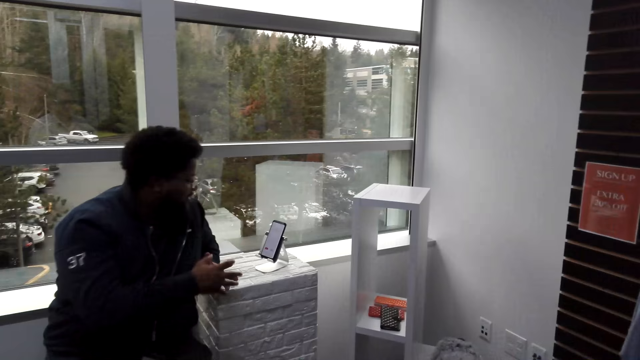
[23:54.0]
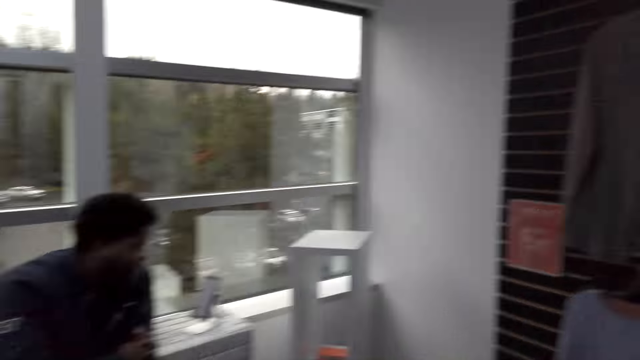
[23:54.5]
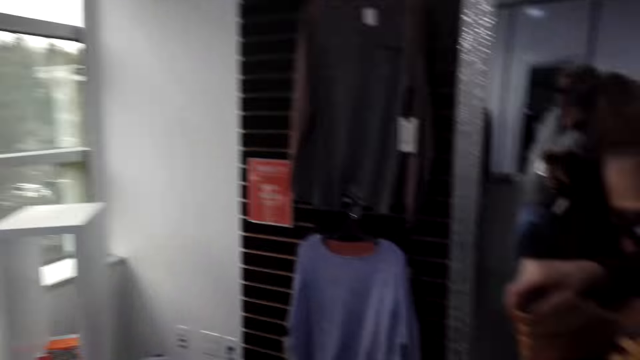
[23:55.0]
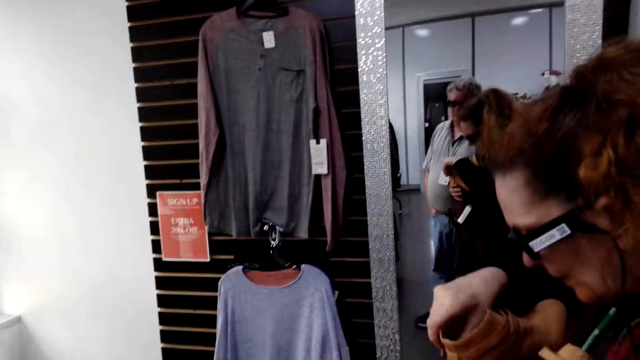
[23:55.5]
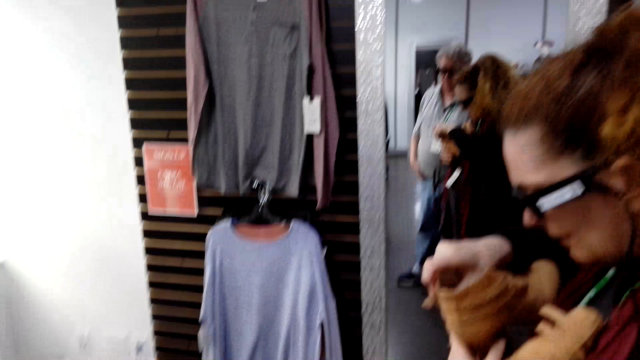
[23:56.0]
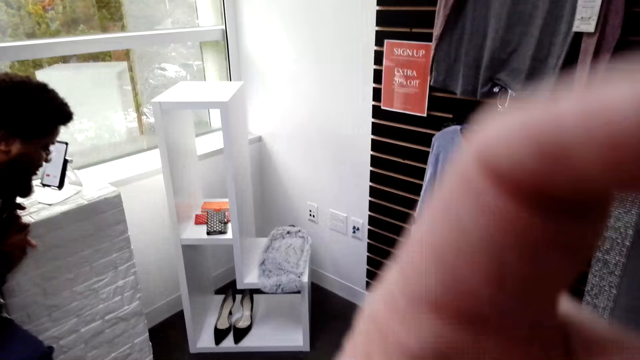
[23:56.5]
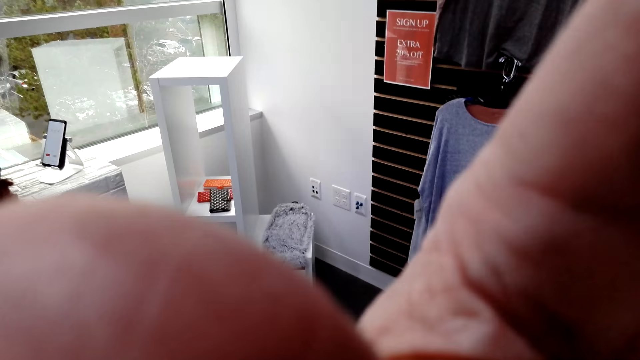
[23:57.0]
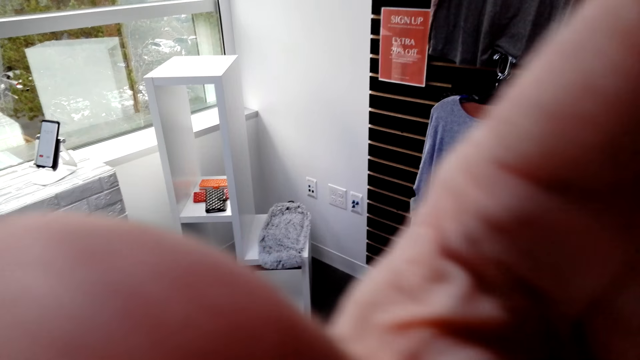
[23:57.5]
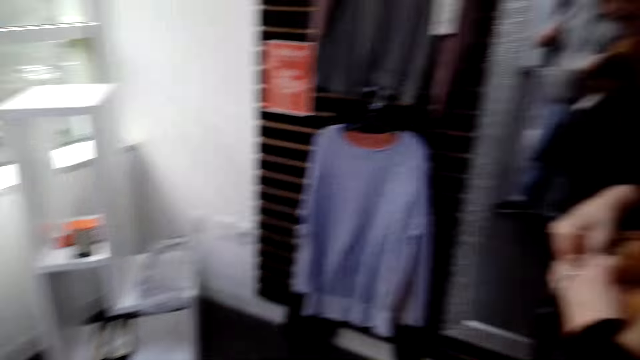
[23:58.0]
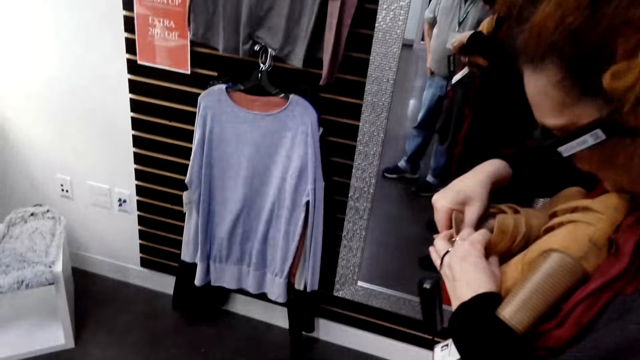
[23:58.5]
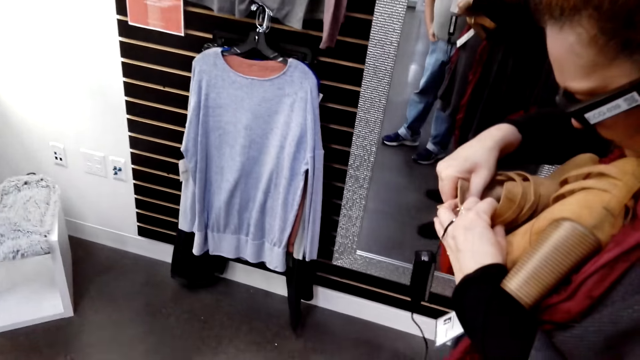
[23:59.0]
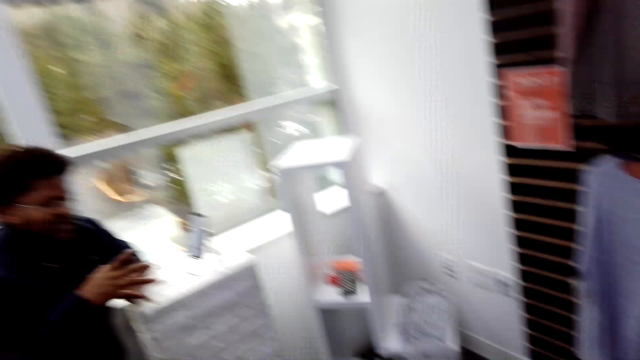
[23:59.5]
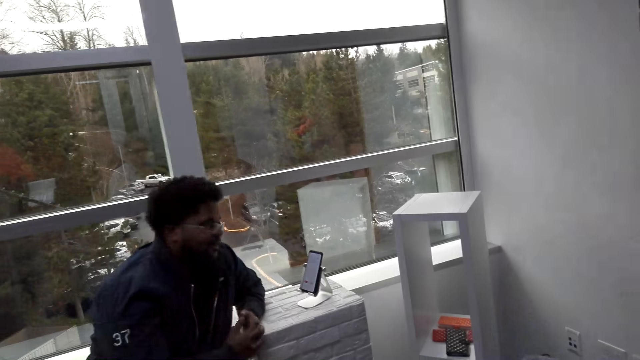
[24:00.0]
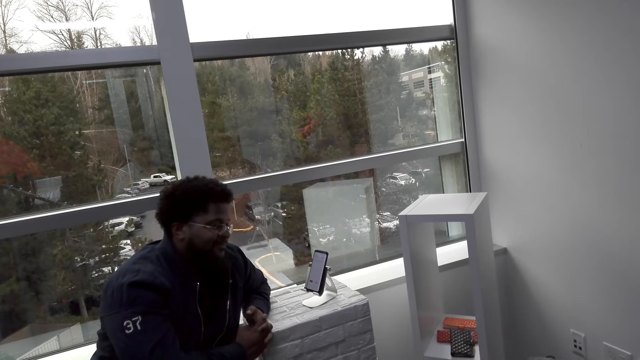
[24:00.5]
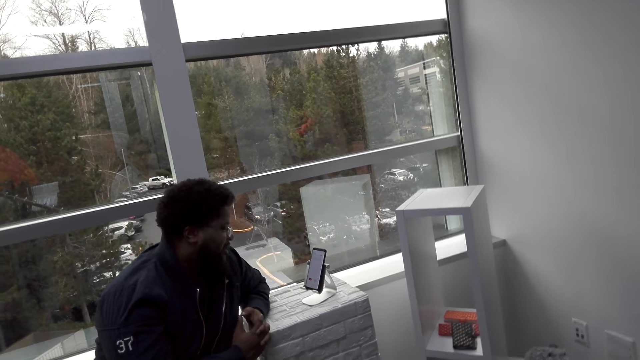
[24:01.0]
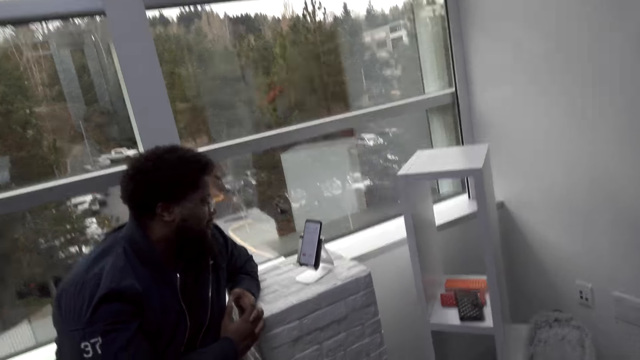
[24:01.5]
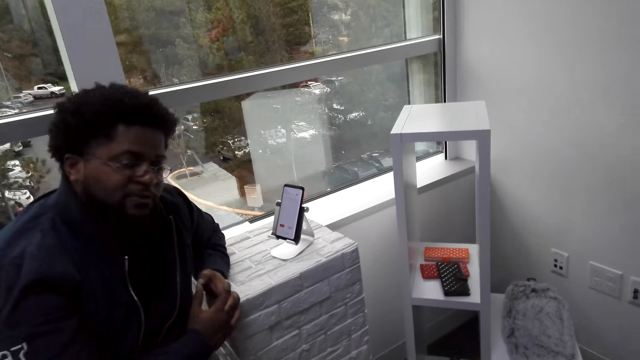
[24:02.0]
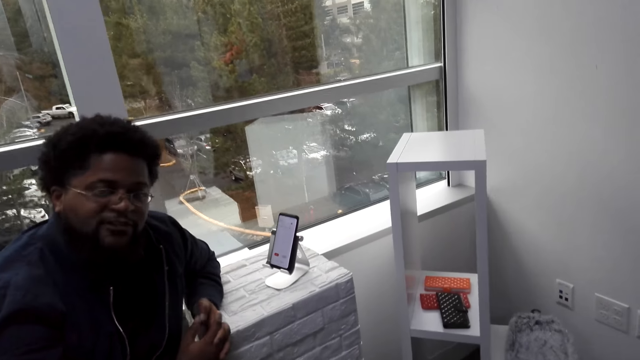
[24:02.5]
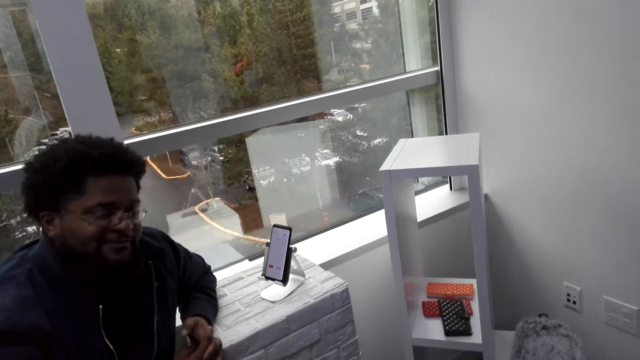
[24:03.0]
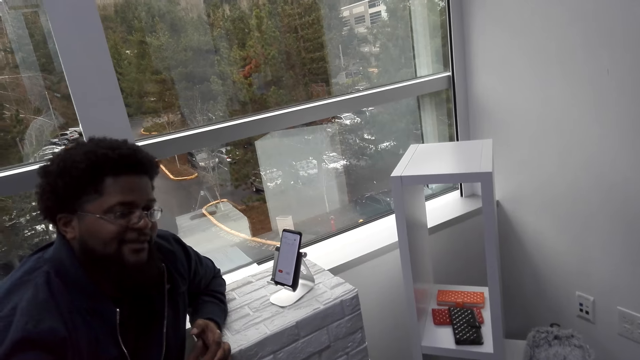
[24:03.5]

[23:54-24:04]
The camera wearer looks at a woman. A man holds a pair of shoes. The camera wearer turns around. They fix the camera. The man holds a pair of shoes. The camera wearer turns around. Another man converses with the camera wearer.

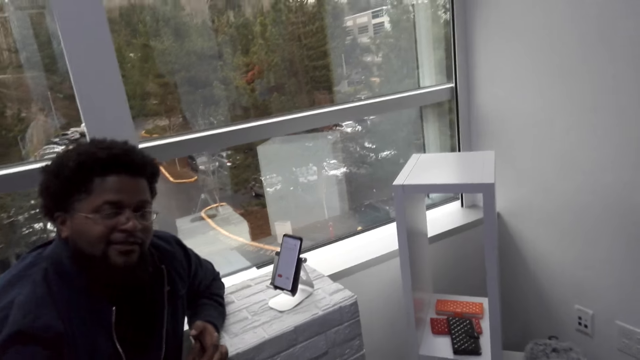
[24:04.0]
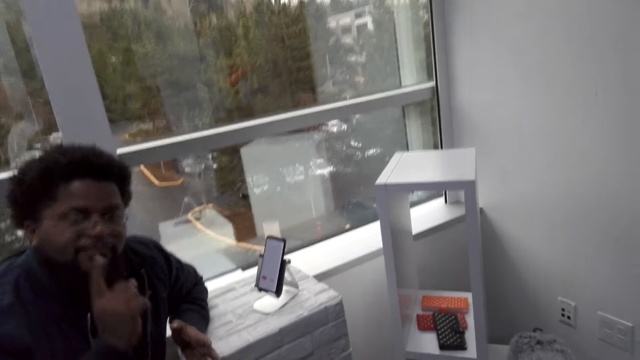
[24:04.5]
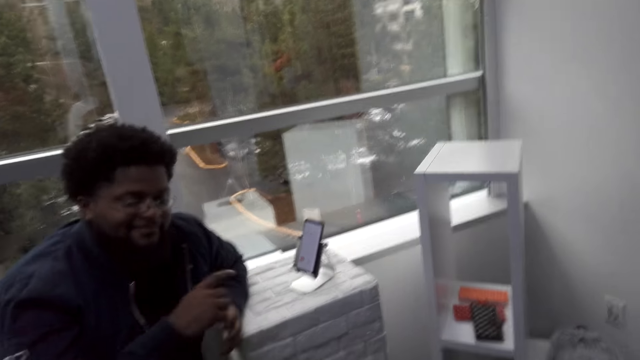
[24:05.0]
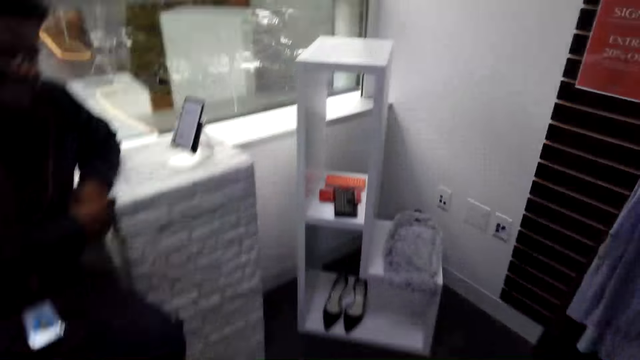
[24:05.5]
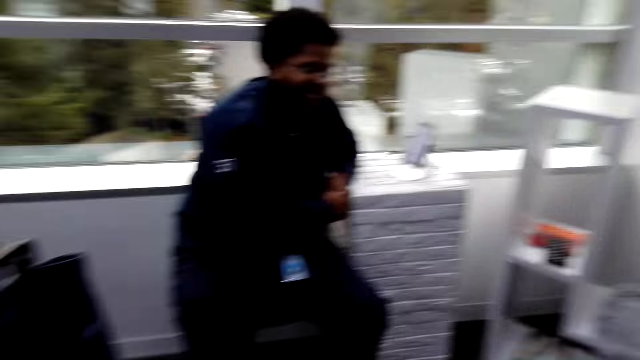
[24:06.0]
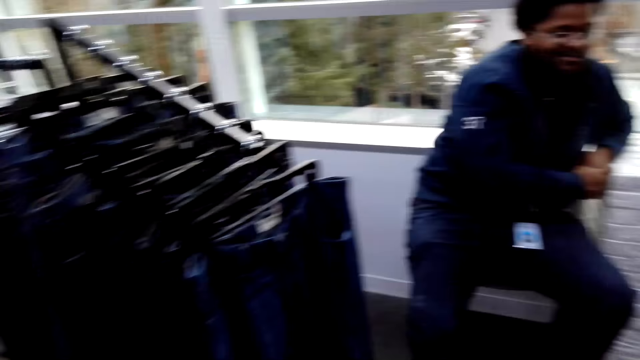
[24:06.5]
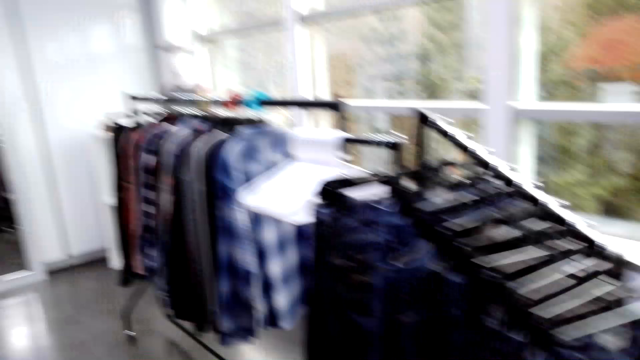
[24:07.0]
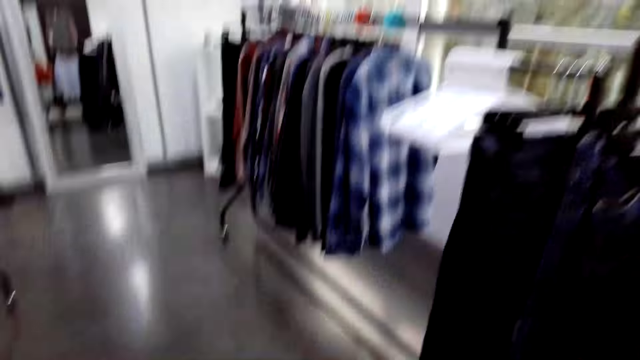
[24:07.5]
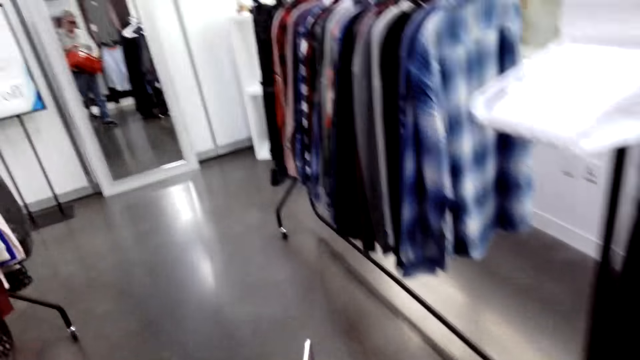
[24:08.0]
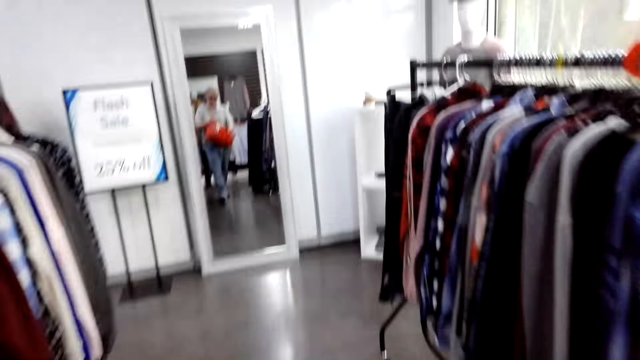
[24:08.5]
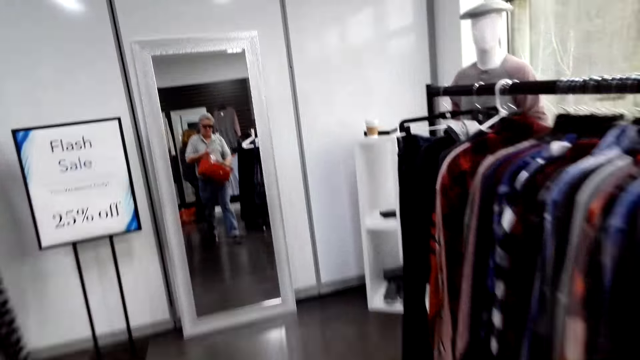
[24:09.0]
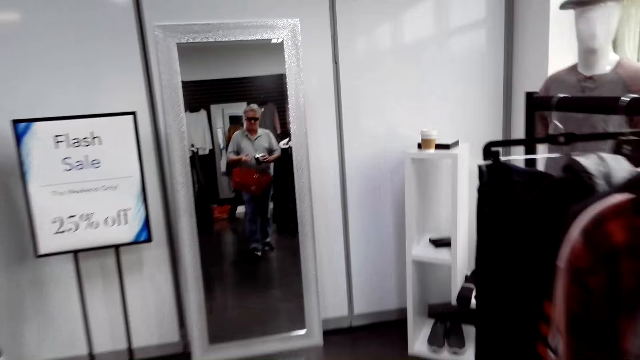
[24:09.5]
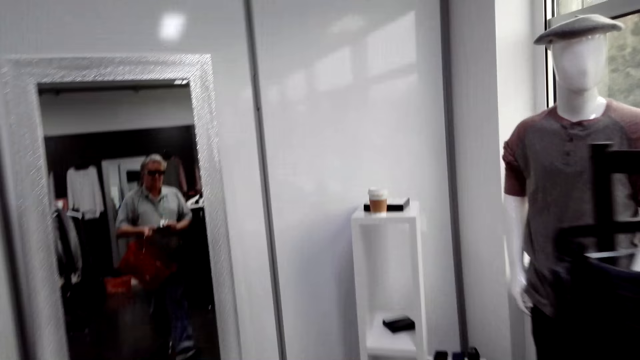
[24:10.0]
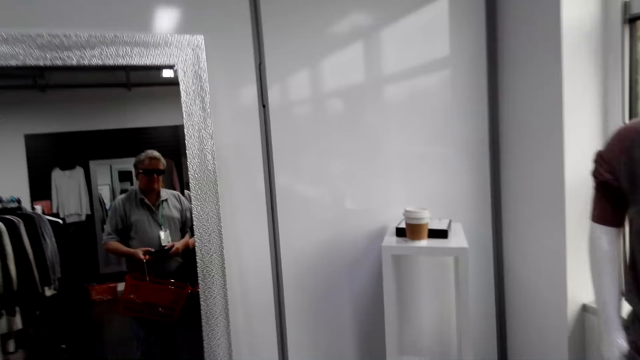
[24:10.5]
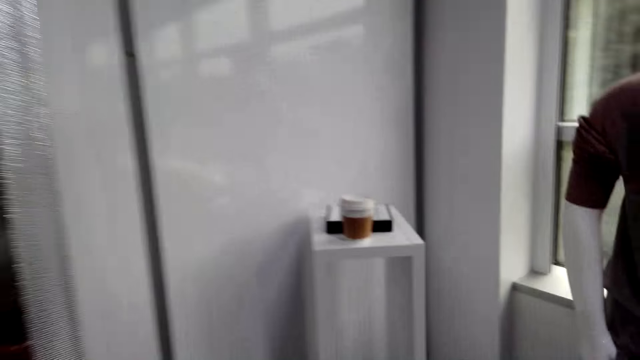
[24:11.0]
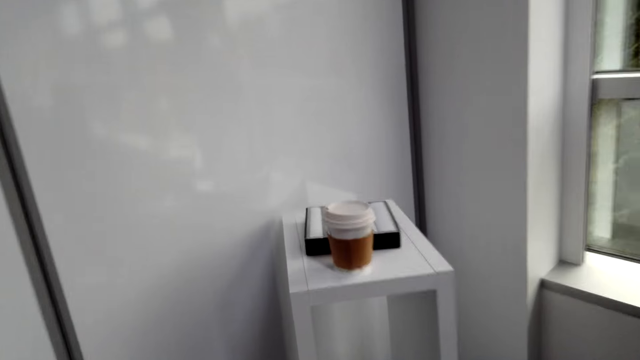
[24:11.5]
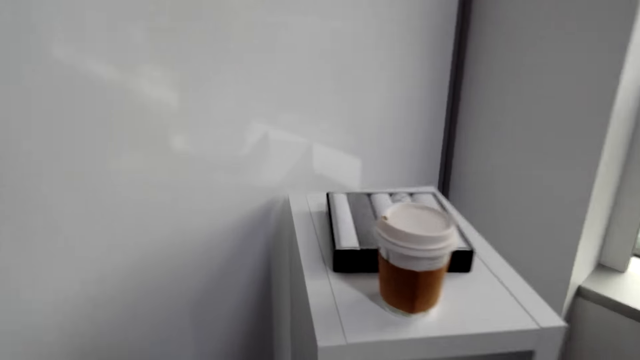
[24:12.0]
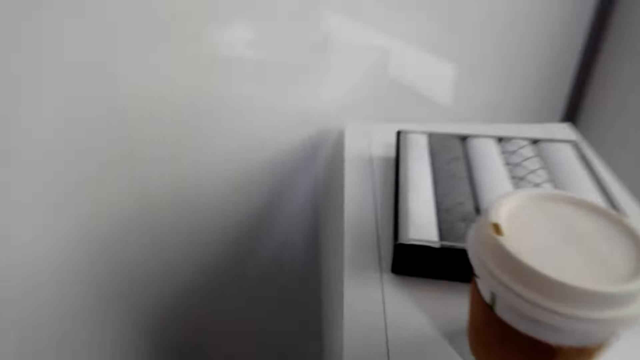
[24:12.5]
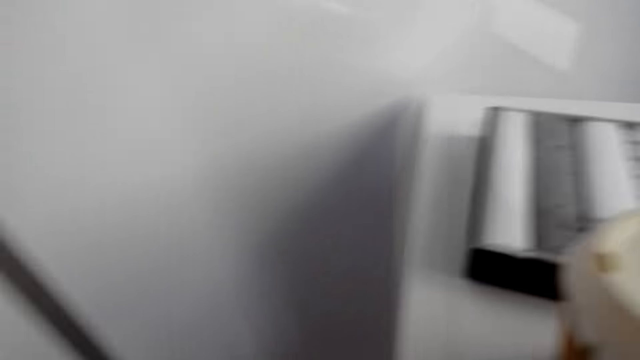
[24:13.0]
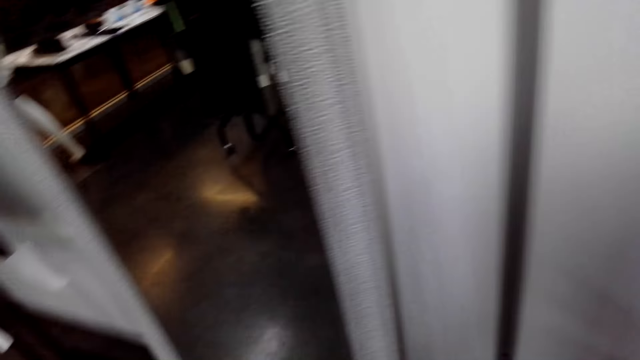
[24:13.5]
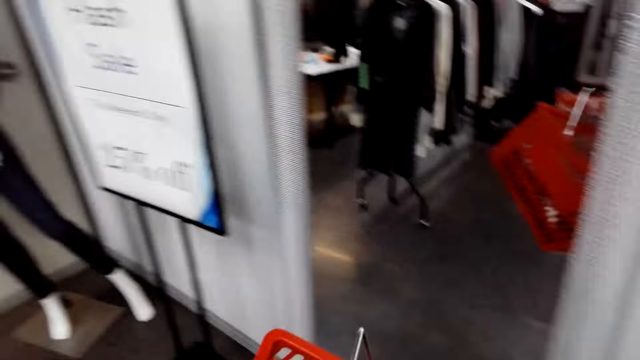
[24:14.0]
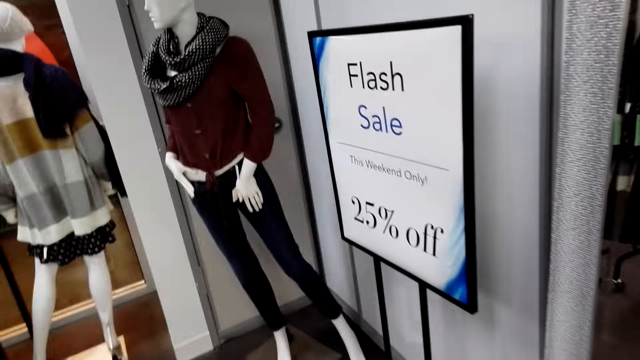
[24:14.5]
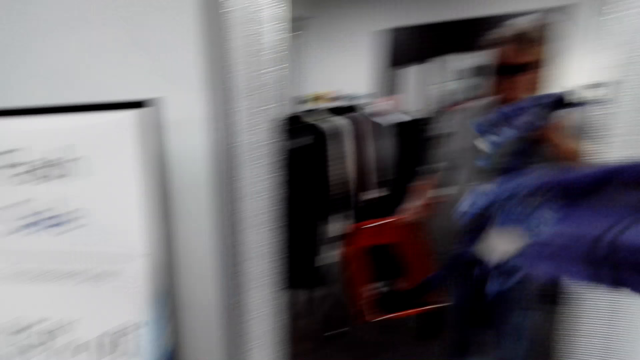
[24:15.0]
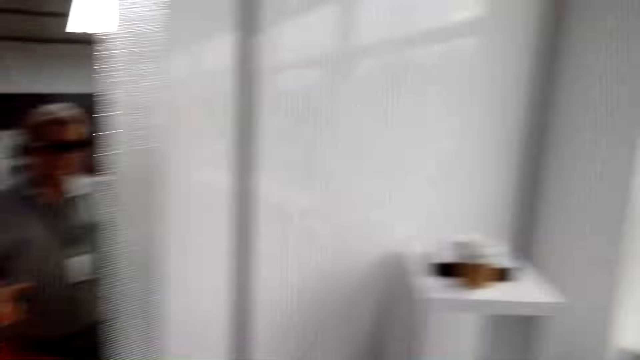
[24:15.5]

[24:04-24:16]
A man moves a finger. The camera wearer converses with the man. They turn around. They look around the shop. They walk around. They hold a phone. They put the bucket down. They turn around.
